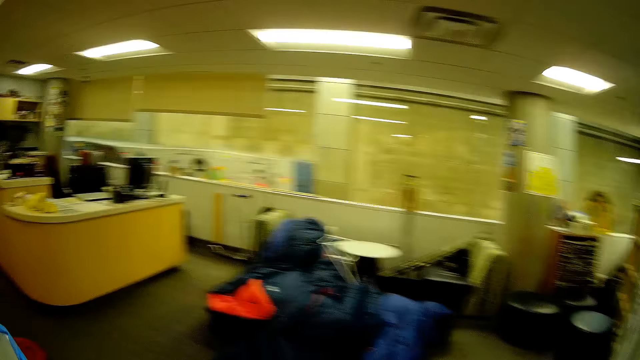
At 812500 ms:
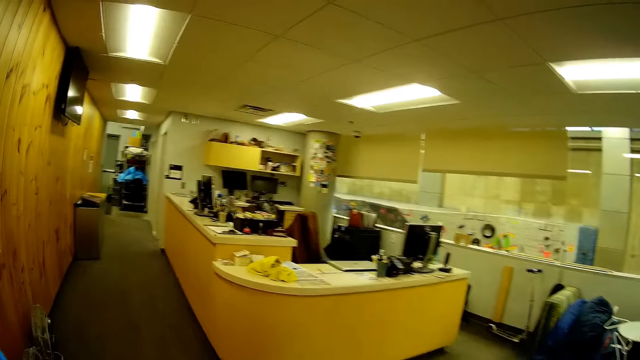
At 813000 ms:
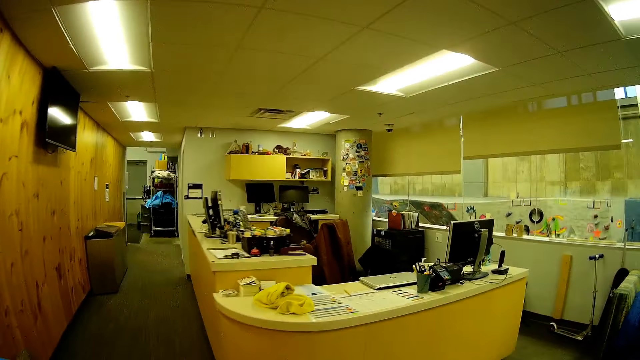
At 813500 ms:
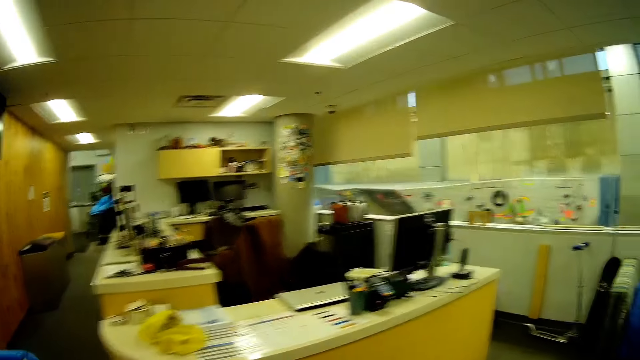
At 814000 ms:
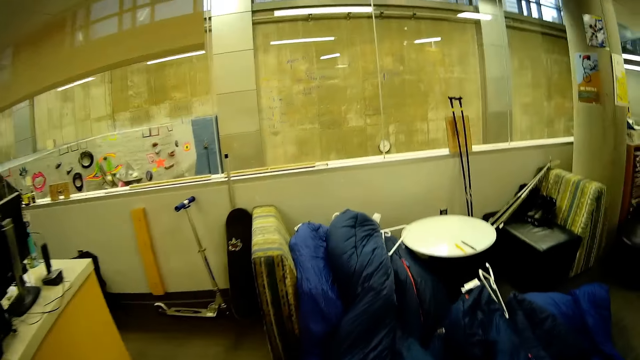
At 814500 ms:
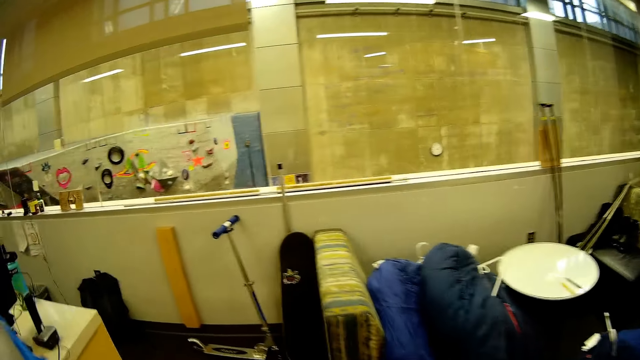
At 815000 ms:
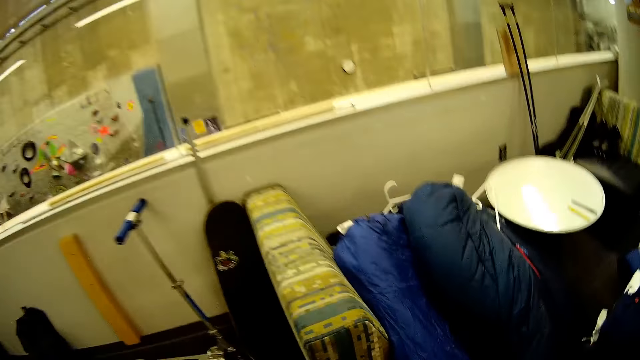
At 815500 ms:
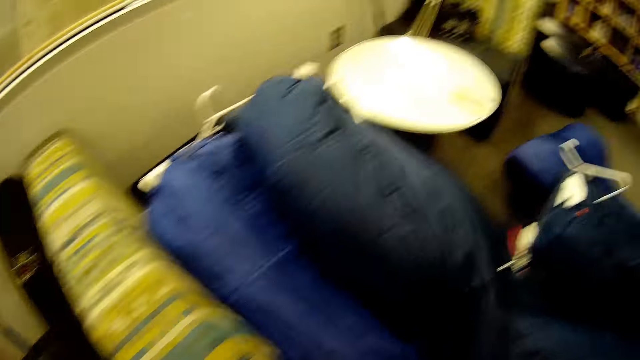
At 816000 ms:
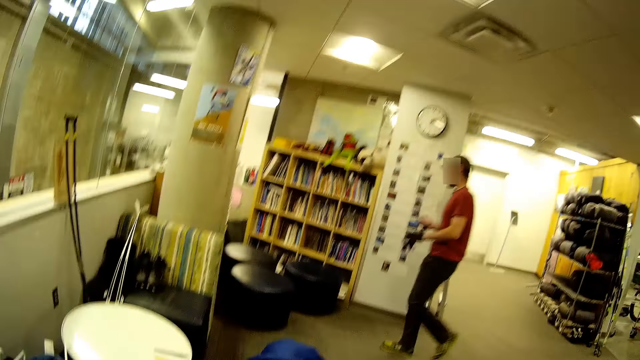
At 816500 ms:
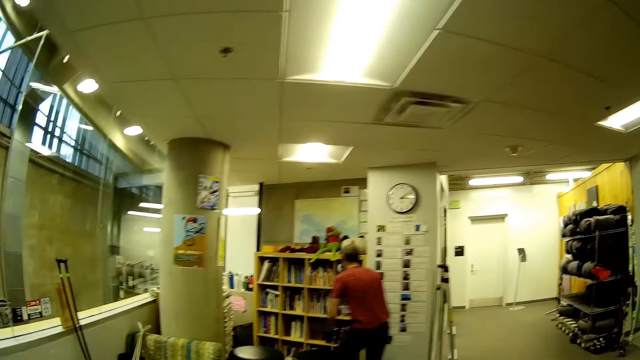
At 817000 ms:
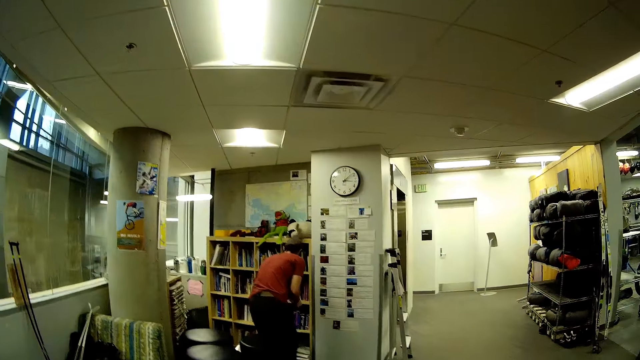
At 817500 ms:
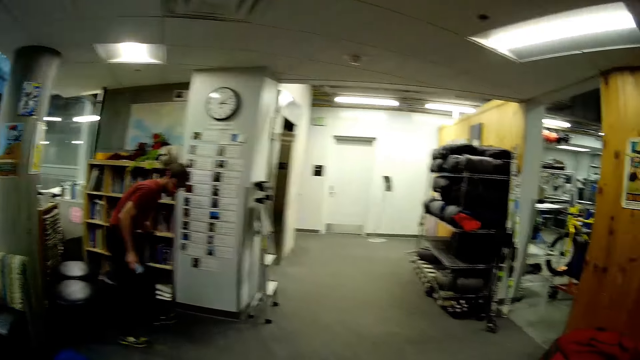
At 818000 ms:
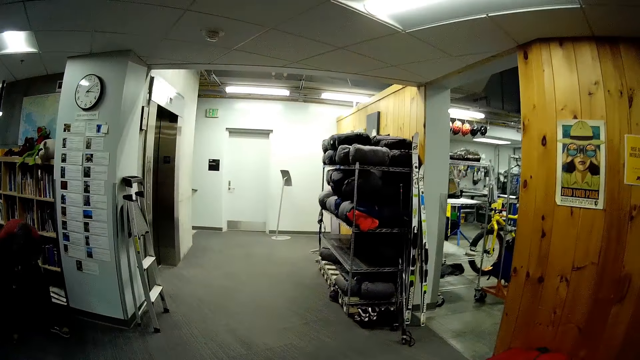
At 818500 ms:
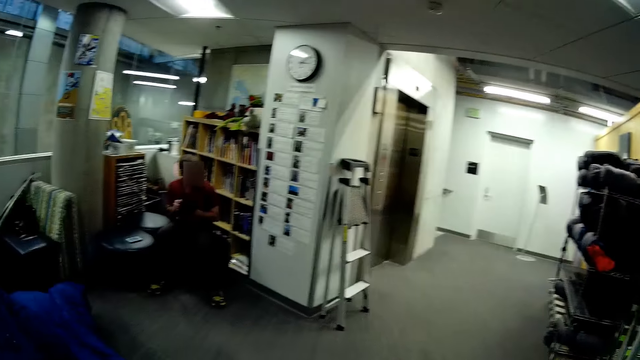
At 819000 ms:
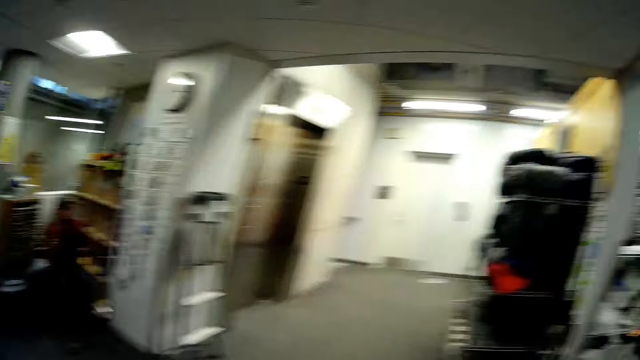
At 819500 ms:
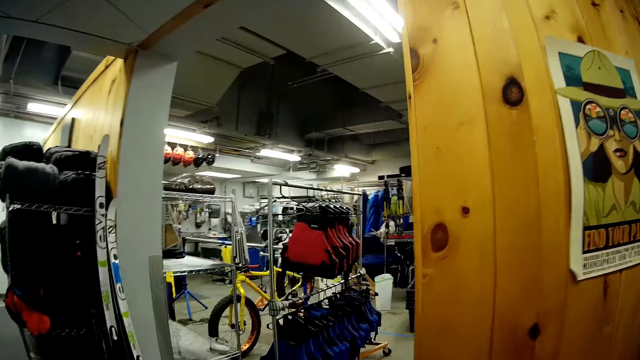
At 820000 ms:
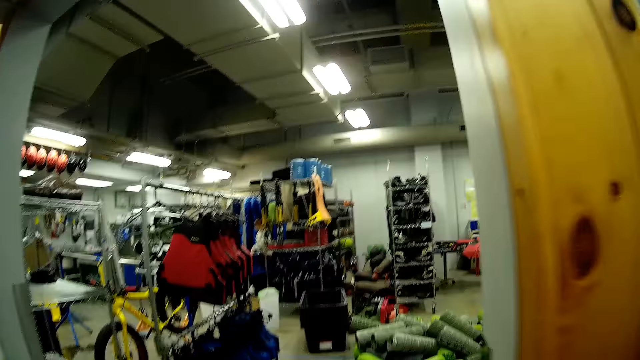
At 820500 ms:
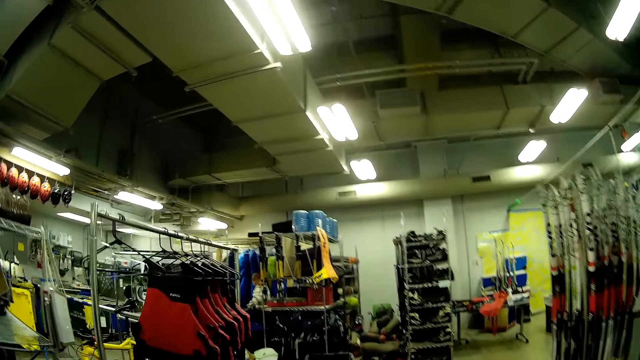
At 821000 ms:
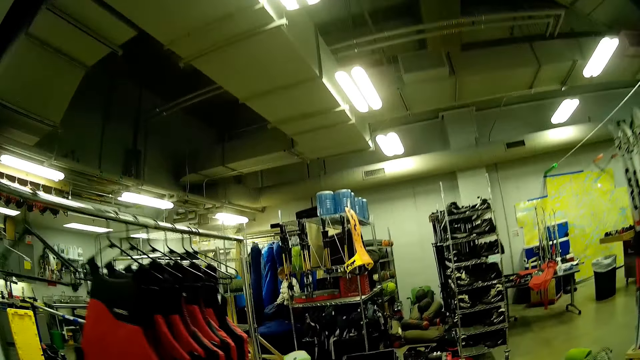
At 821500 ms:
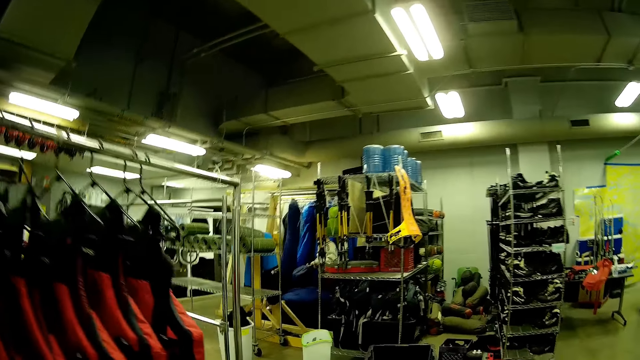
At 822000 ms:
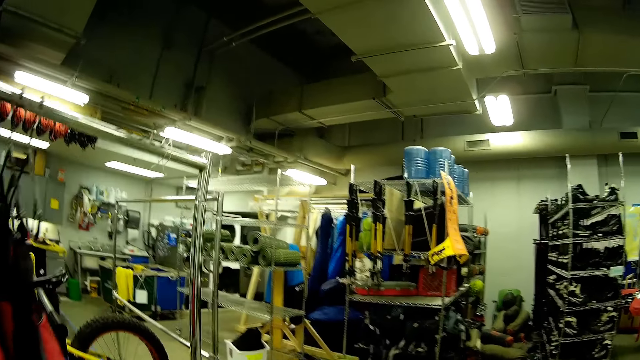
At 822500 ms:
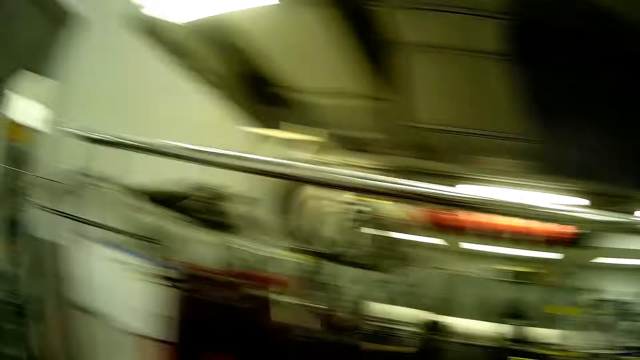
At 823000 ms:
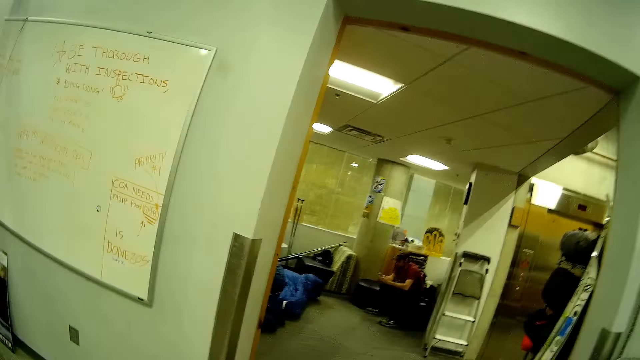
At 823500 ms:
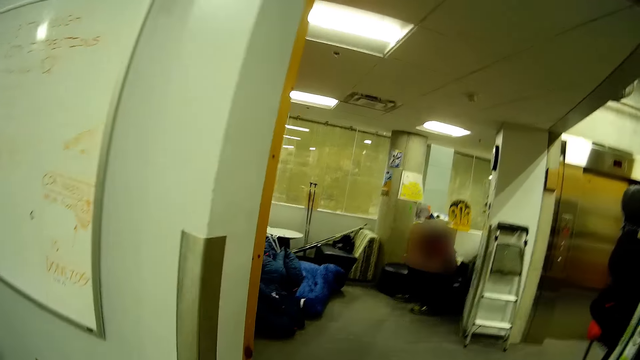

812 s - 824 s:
The man walks towards a shelf. The man sits on a stool.

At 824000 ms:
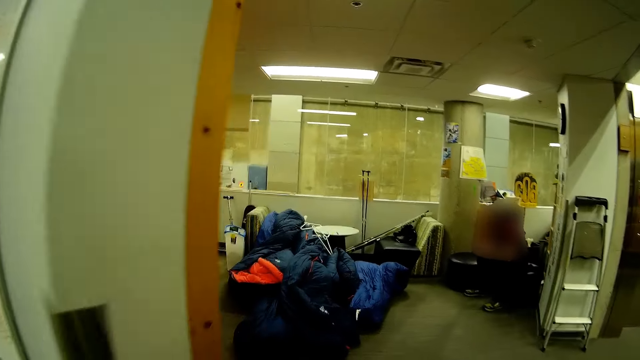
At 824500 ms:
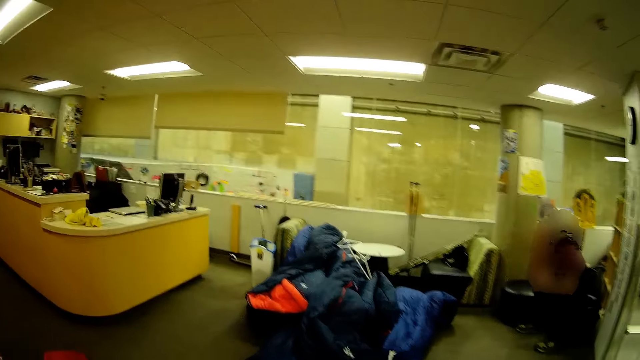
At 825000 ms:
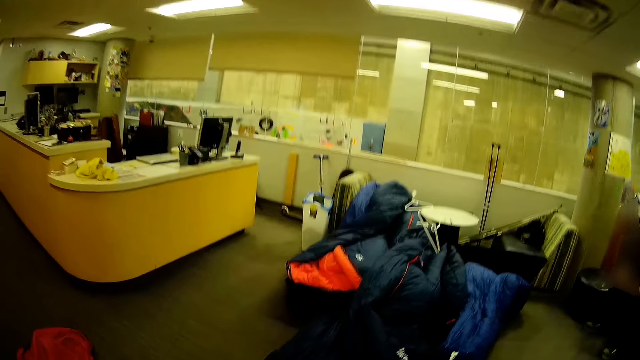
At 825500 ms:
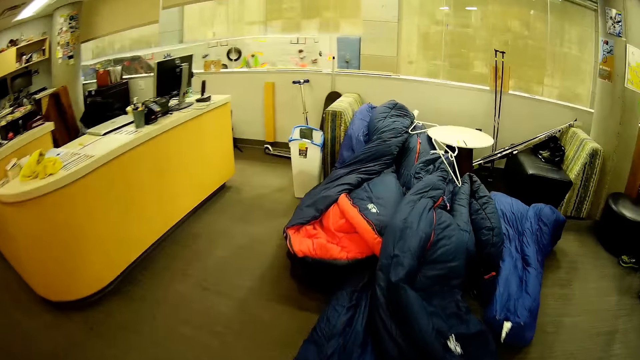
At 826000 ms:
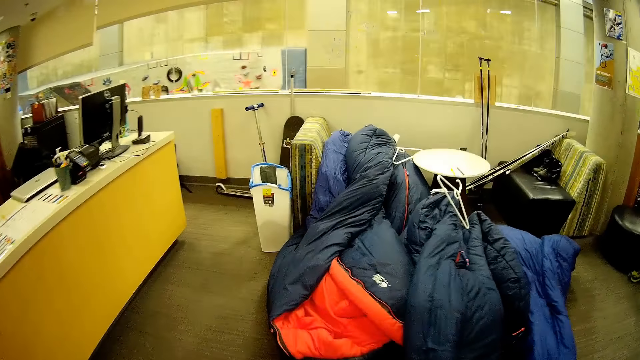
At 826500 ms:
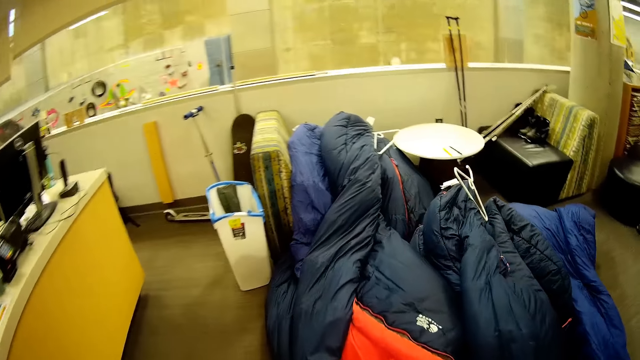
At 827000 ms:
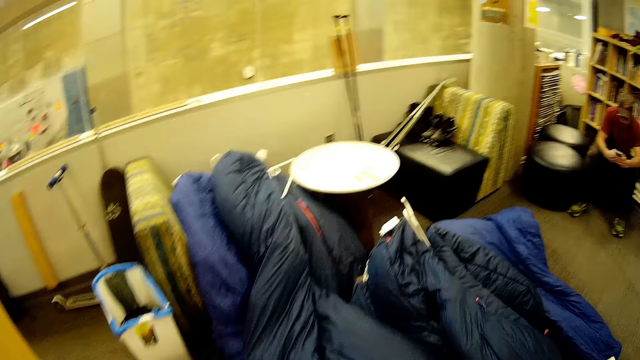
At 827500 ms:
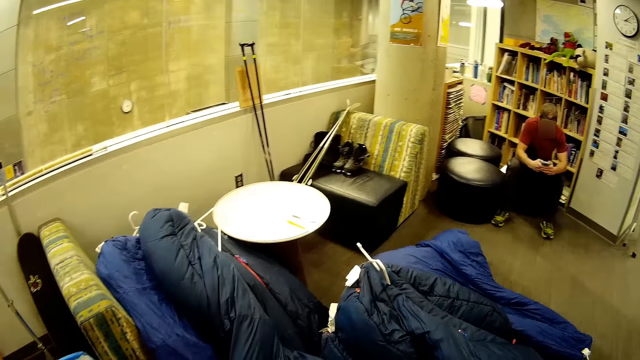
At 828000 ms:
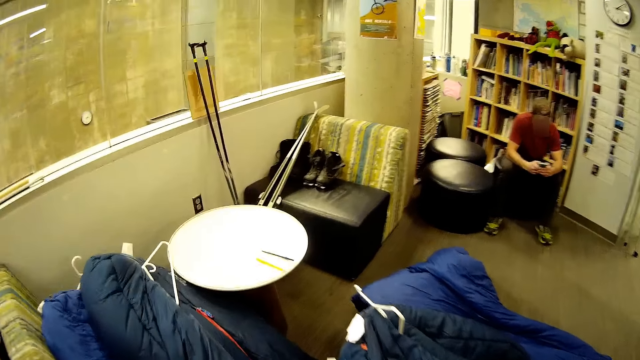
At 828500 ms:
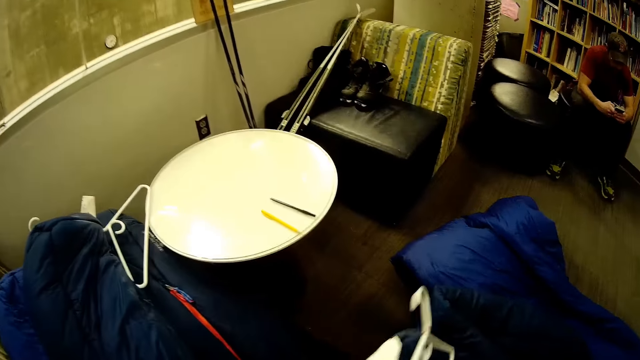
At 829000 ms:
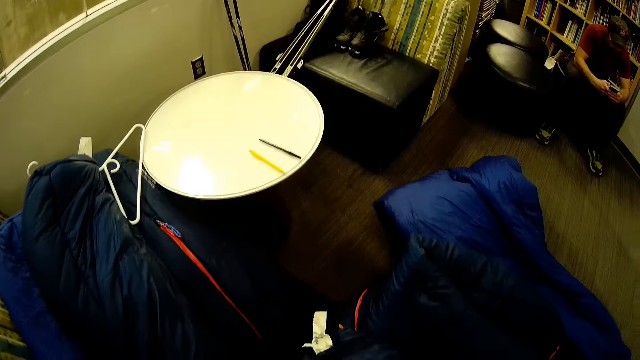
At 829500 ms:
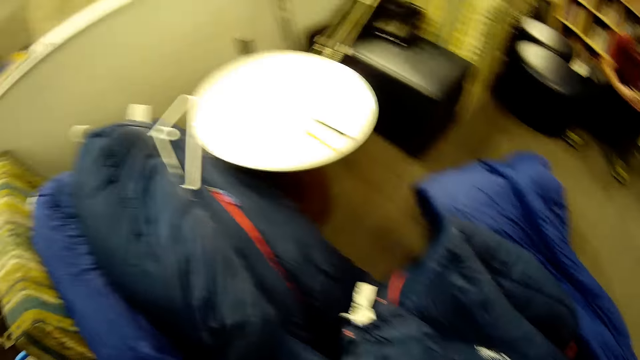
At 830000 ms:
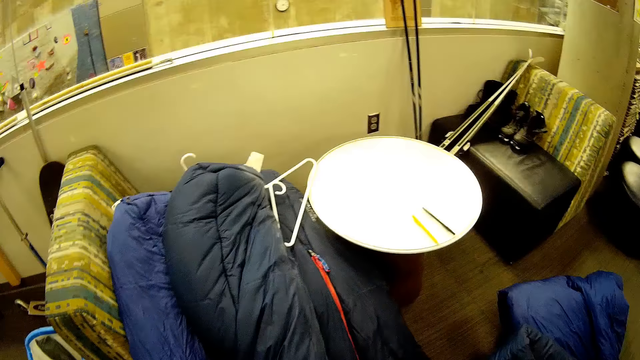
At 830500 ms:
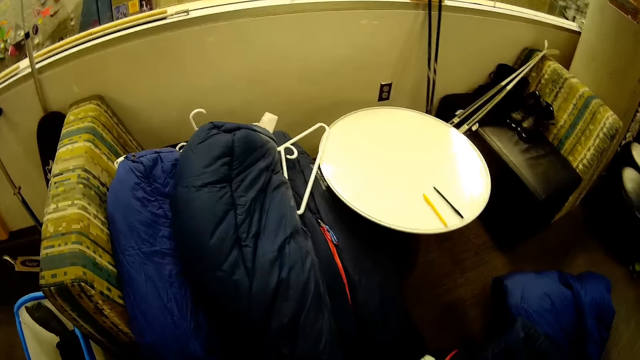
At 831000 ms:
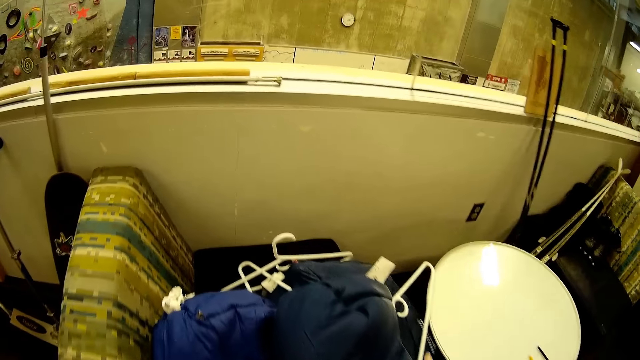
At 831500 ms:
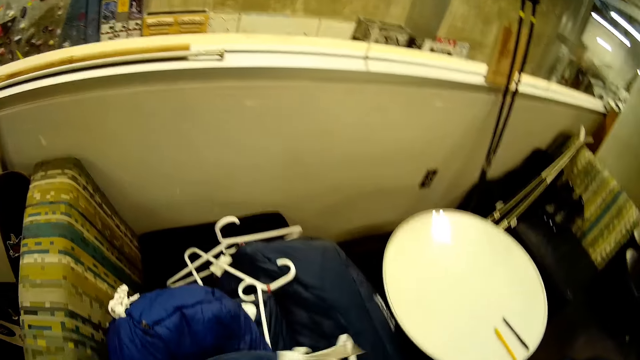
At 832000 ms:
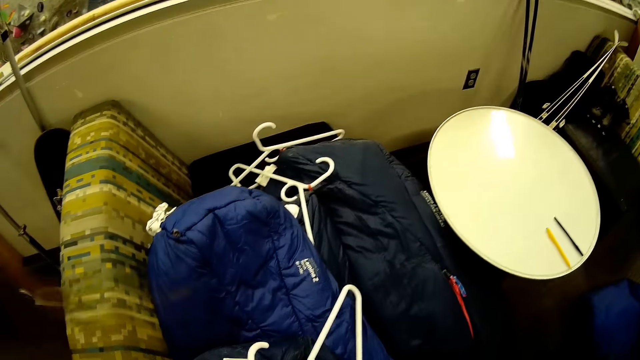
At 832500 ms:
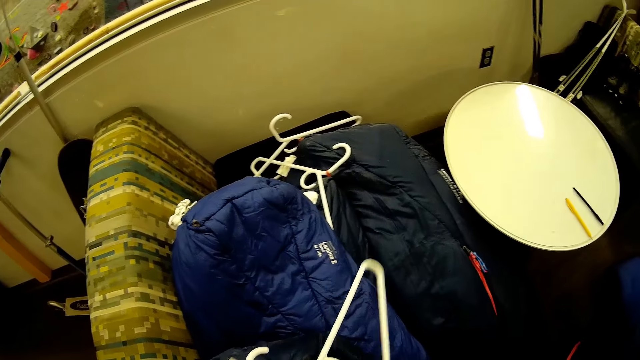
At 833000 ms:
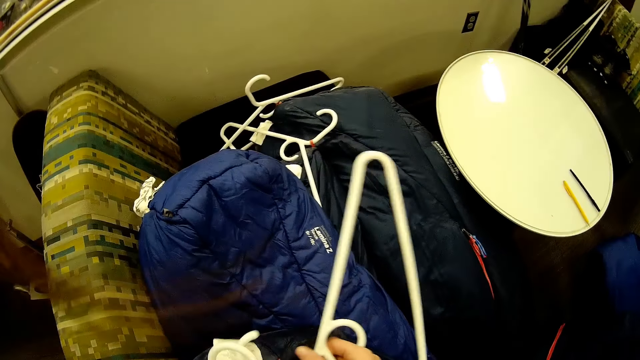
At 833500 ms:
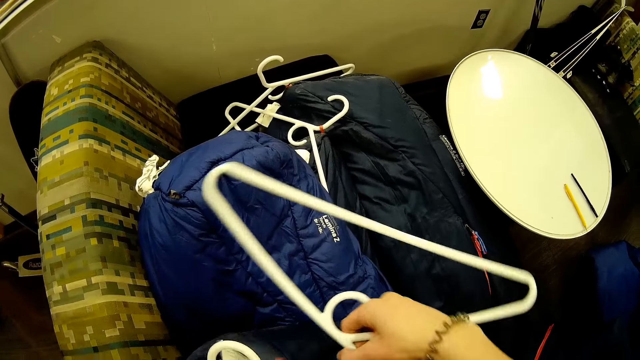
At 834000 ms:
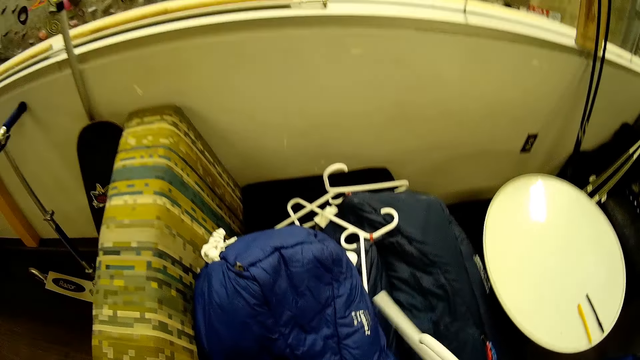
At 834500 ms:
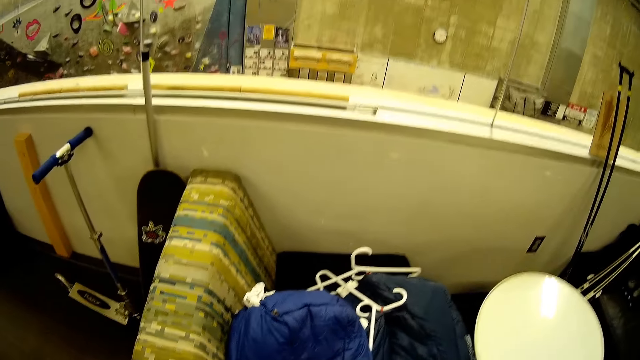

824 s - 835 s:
The camera wearer removes the hanger from the jacket. They take the jacket.
